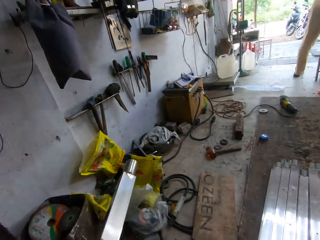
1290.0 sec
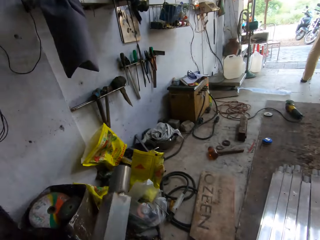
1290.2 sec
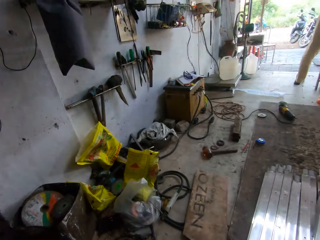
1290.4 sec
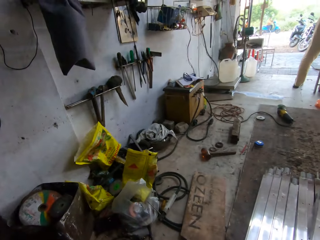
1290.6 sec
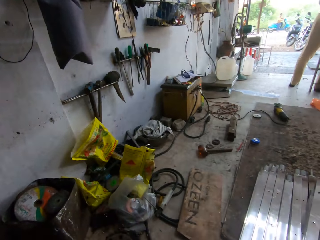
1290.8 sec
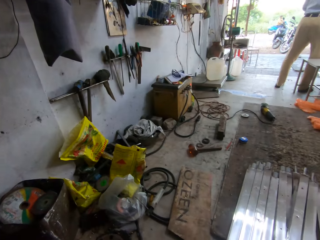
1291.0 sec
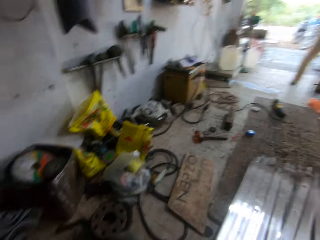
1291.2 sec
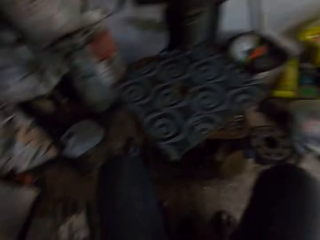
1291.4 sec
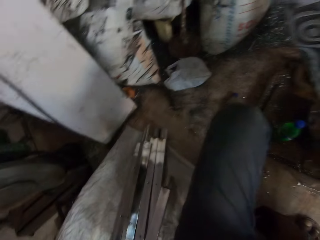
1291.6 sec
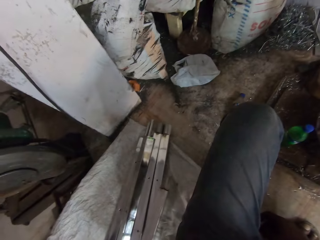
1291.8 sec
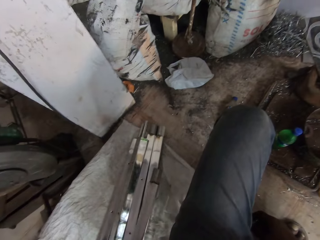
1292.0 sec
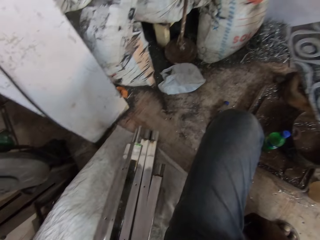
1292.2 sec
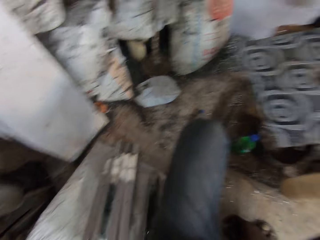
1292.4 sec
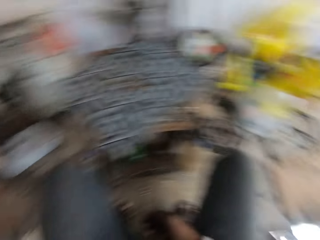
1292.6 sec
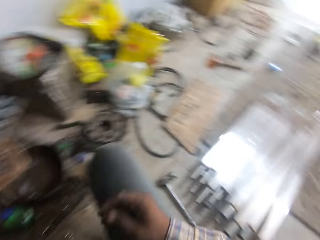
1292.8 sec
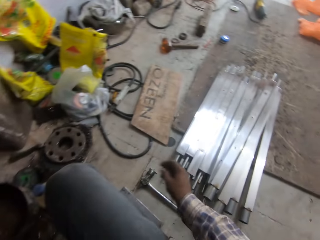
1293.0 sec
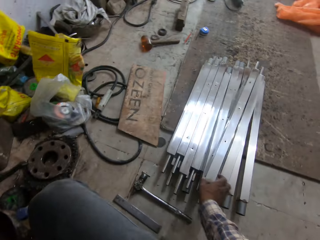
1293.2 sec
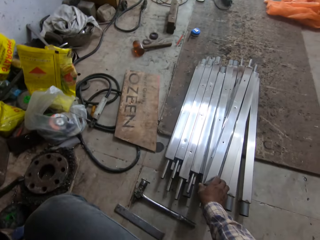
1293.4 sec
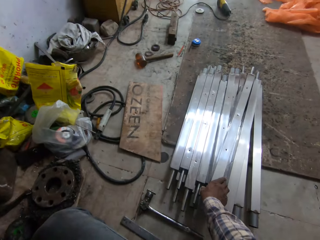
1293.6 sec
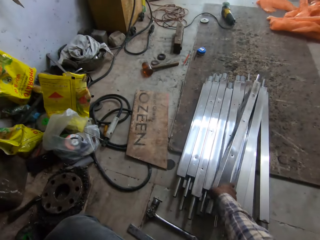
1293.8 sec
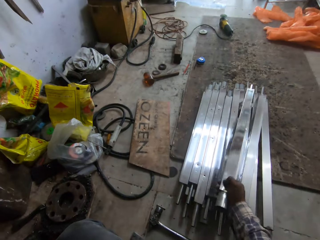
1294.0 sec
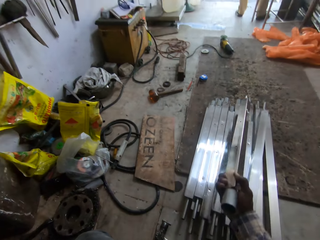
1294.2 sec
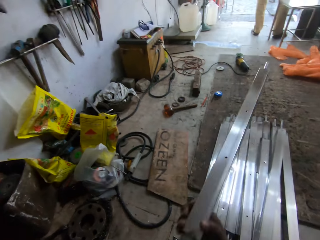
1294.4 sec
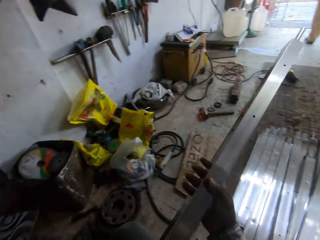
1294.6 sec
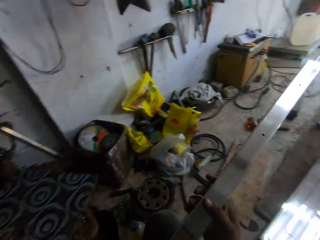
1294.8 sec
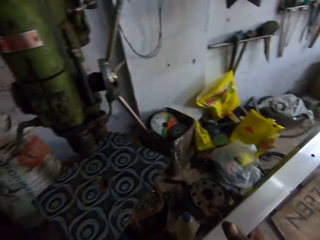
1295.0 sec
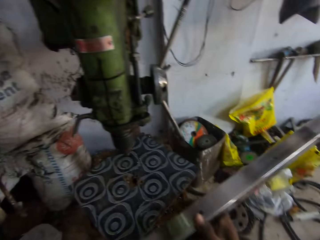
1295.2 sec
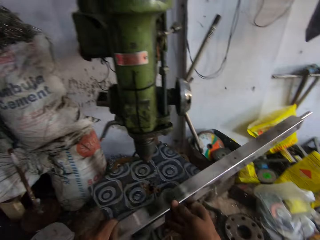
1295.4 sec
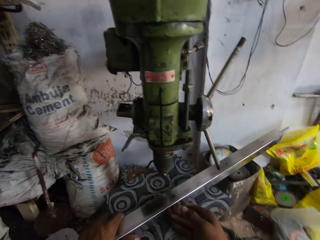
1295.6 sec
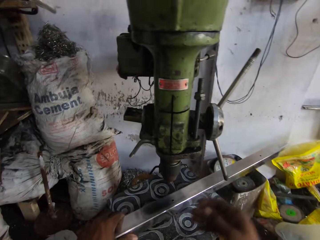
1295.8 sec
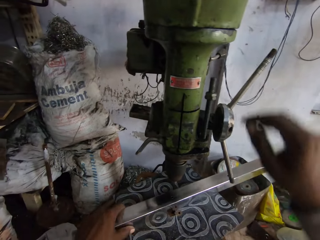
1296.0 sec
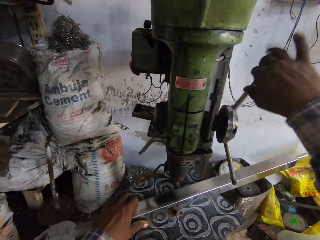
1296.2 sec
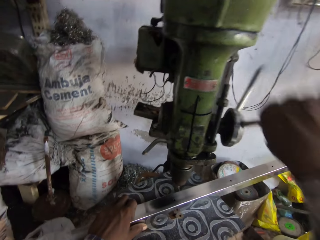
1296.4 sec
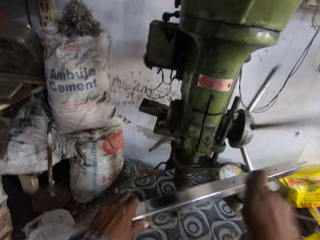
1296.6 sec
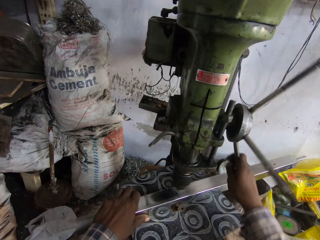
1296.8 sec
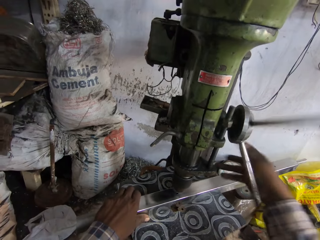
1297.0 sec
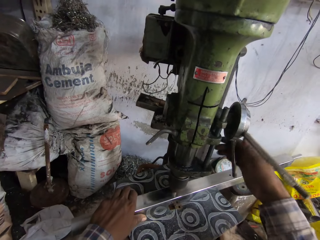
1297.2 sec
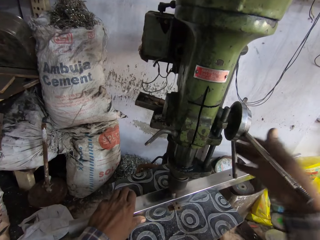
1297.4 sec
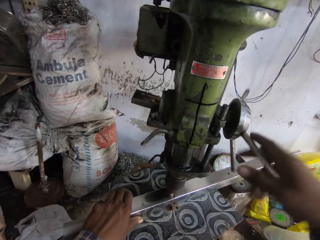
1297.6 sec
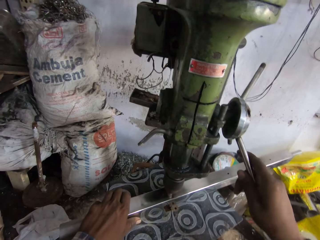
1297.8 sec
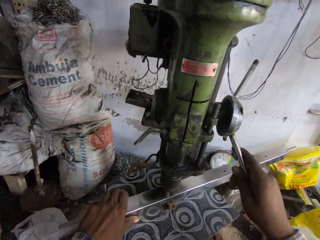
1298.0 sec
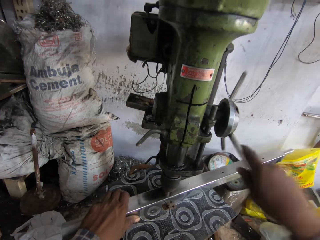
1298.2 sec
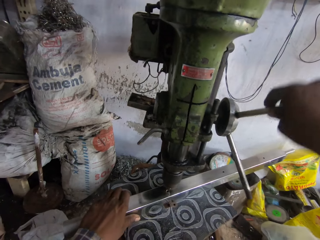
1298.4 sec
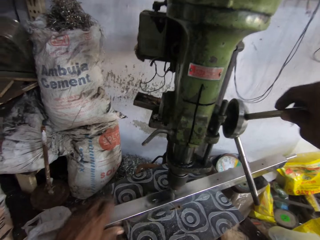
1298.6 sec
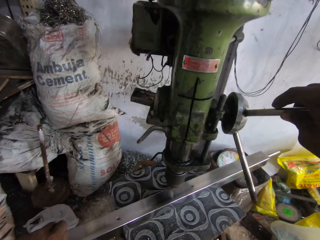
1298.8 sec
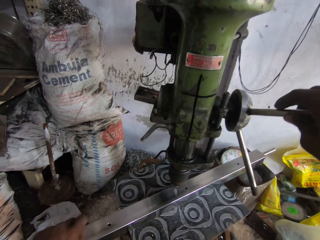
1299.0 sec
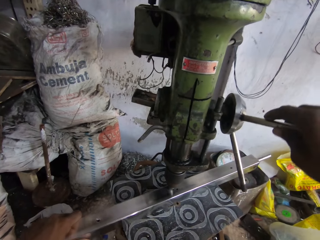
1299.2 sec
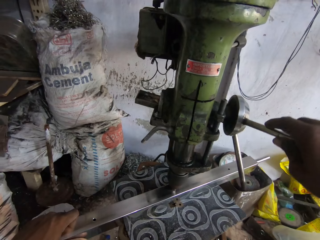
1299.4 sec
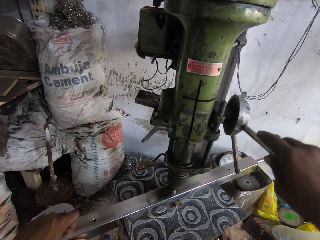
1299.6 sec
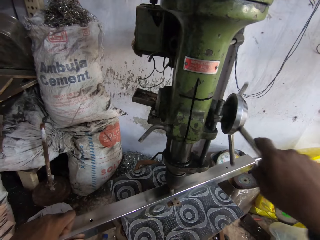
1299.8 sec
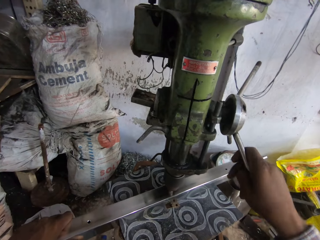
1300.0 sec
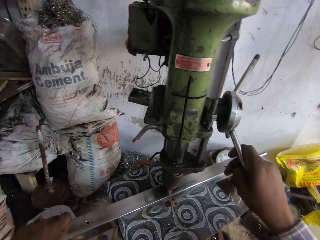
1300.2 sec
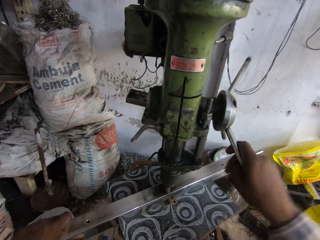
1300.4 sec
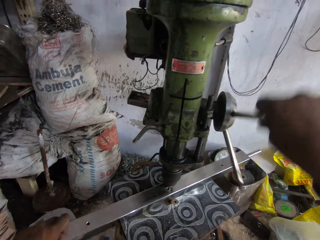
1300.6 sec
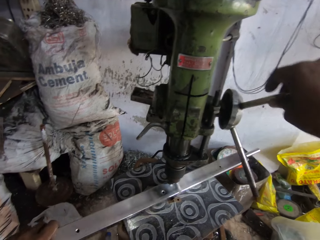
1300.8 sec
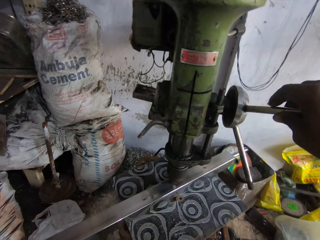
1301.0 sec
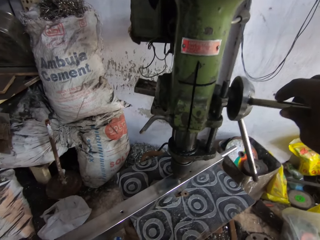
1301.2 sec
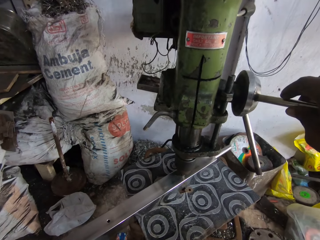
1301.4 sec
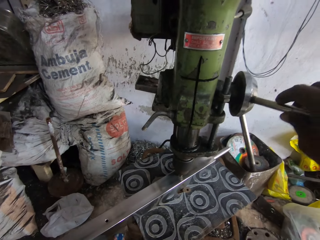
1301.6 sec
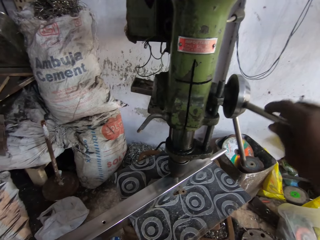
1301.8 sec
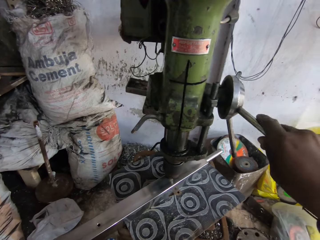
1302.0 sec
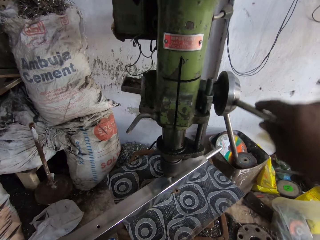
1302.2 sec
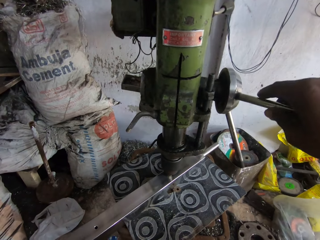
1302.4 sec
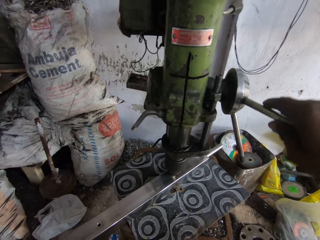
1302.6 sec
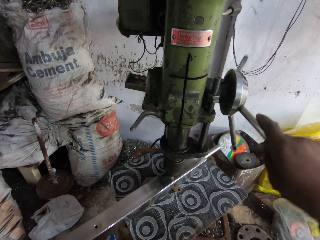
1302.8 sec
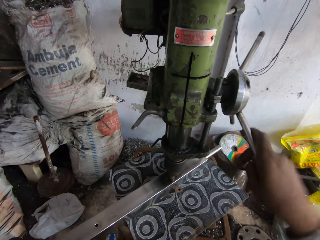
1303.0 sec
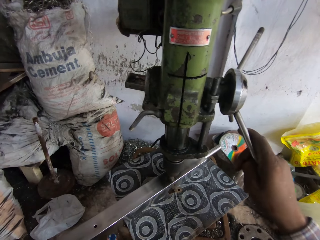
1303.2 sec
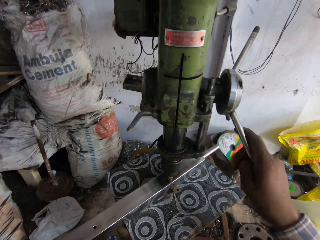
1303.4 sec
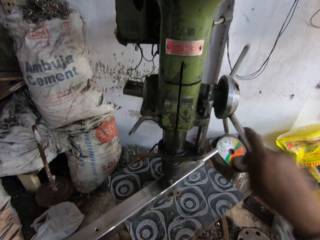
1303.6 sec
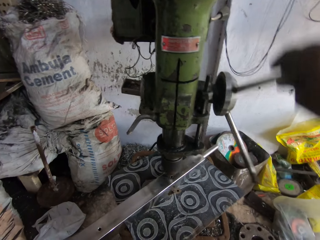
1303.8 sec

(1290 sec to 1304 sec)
The camera wearer moves the metal up. He moves the metal down. He drops the metal rod on the ground, on the sack, with his left hand. He looks around. He picks a metal rod from the ground with his right hand. He drops the metal rod on the table, on the mat, with both hands. He moves his hand up. He turns the quill feed on the drill with his right hand. He drills holes on the metal. He moves the metal rod on the table with his left hand. He turns the quill feed on the drill with his right hand. He moves the metal rod on the table with his left hand. He turns the quill feed on the drill with his right hand.

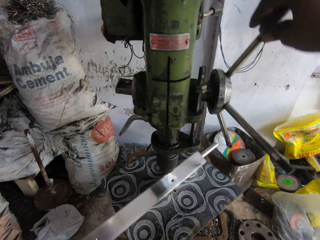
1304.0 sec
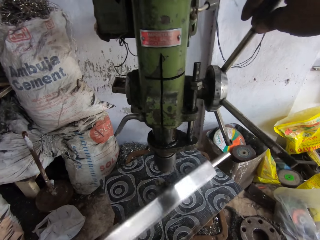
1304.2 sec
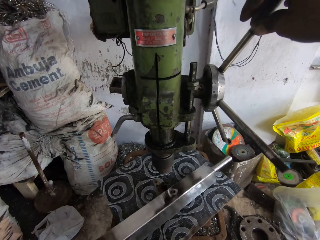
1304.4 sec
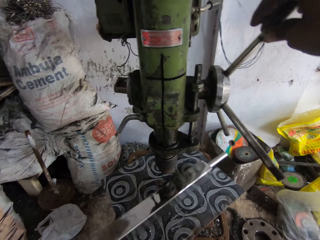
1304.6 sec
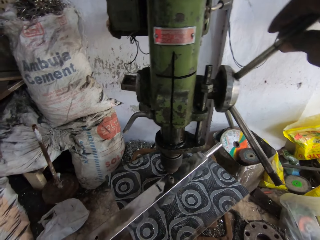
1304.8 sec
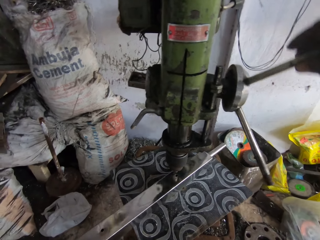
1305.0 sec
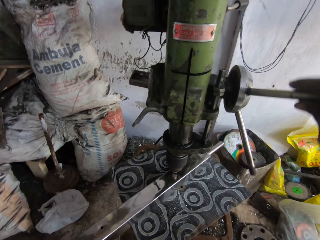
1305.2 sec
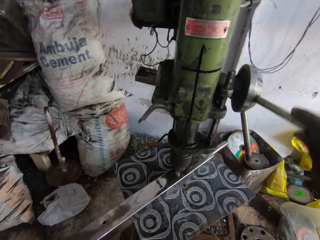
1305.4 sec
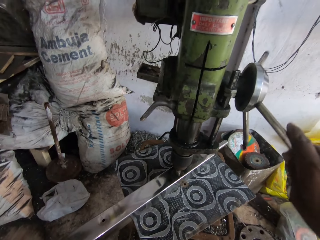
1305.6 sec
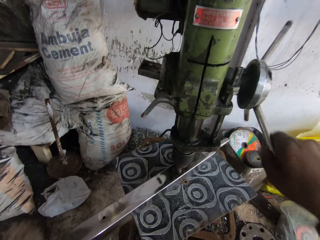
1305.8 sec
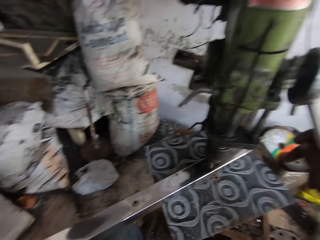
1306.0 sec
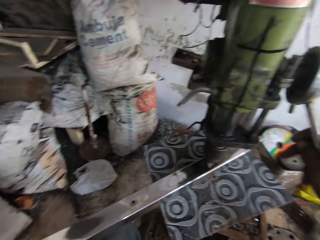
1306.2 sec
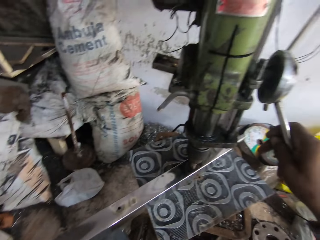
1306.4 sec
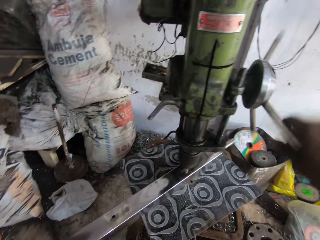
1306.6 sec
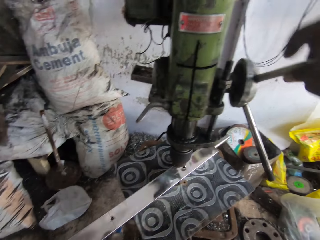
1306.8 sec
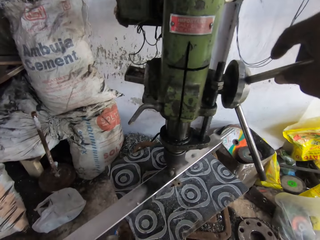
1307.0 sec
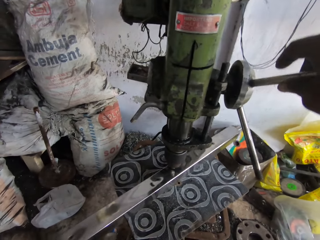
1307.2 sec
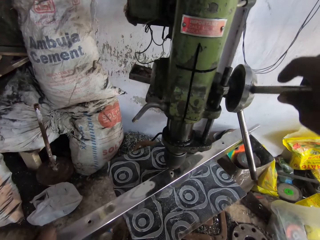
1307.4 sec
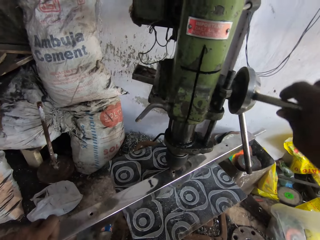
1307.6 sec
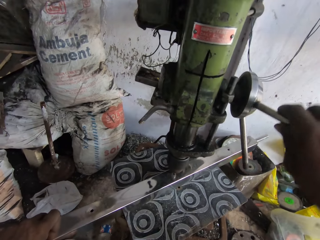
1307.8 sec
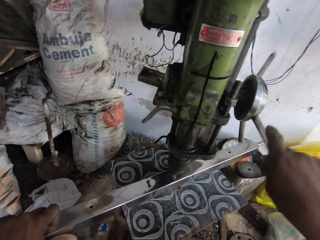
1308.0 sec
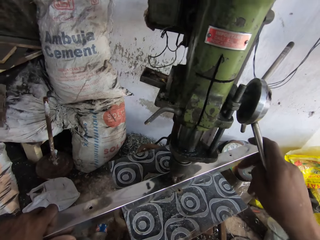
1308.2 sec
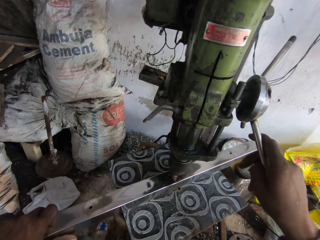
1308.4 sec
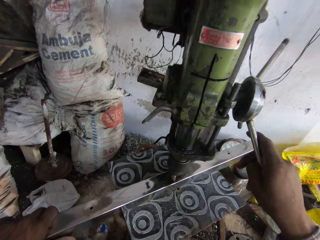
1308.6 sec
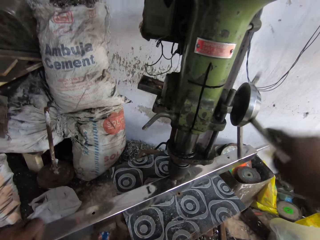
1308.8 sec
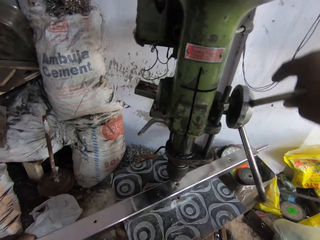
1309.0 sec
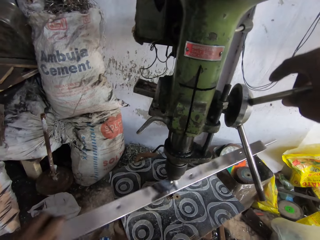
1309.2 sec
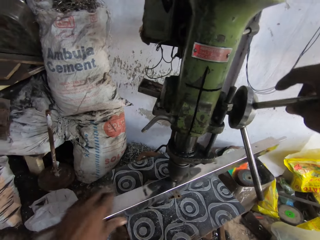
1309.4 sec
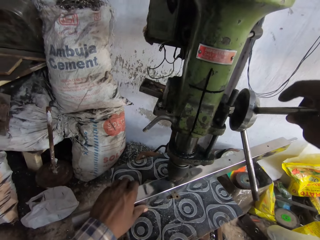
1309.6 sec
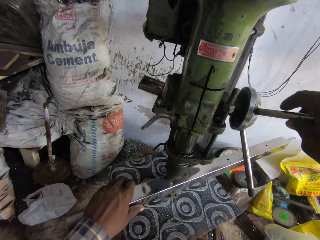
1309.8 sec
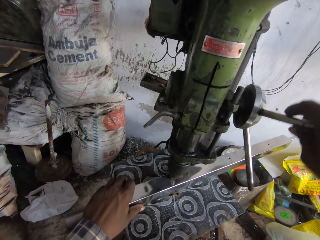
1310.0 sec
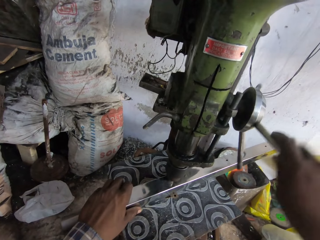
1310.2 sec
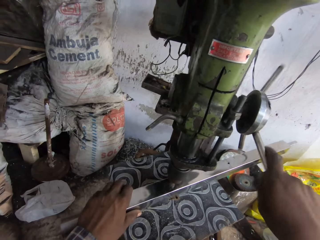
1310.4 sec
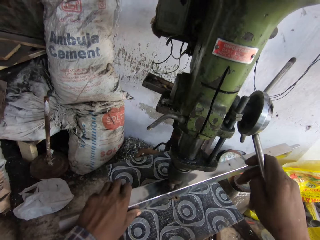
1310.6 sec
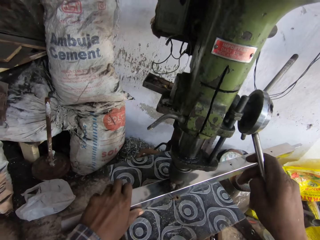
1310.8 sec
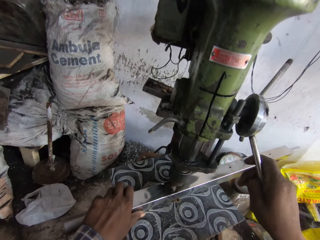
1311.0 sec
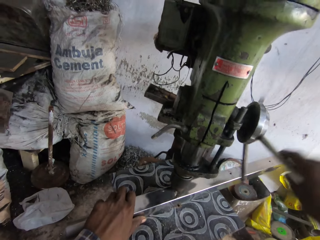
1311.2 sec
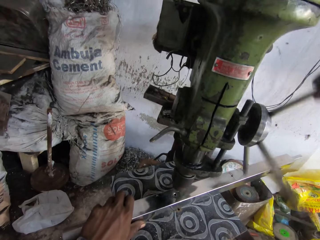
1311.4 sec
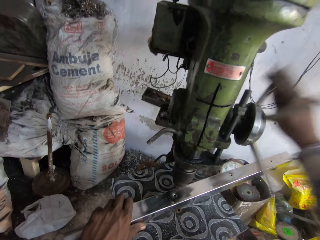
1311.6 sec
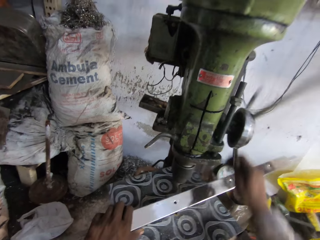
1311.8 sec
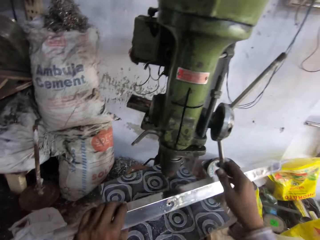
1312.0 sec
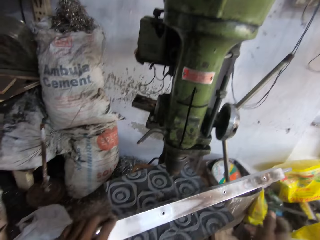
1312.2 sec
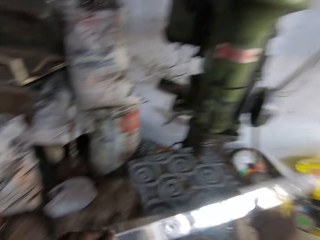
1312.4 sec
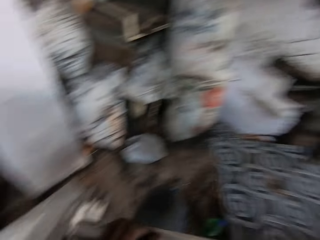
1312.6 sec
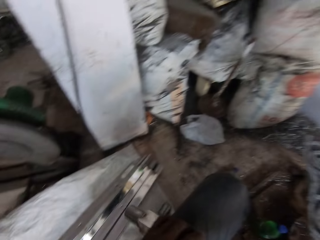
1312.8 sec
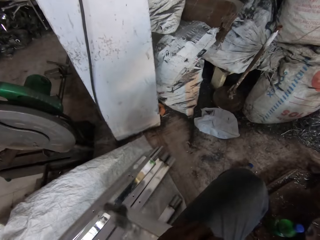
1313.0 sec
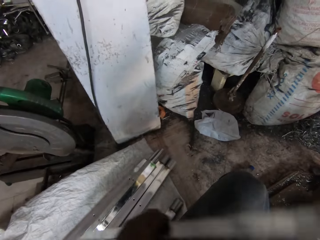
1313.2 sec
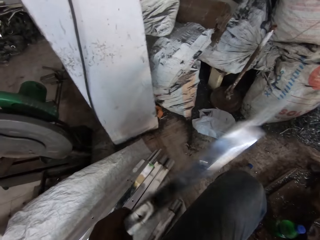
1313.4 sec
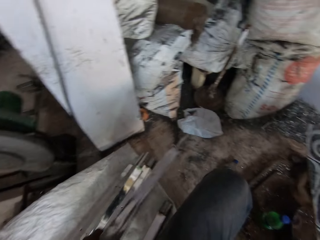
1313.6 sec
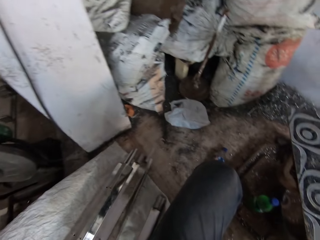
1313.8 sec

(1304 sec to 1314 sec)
The camera wearer flips the metal rod on the table with his left hand. He turns the quill feed or wheel on the drill with his right hand. He drills holes on the metal. He moves the metal rod on the table with his left hand. He turns the quill feed on the drill with his right hand. He moves the metal rod on the table with his left hand. He turns the quill feed on the drill with his right hand. He moves the metal up and moves his hand from the wheel.
